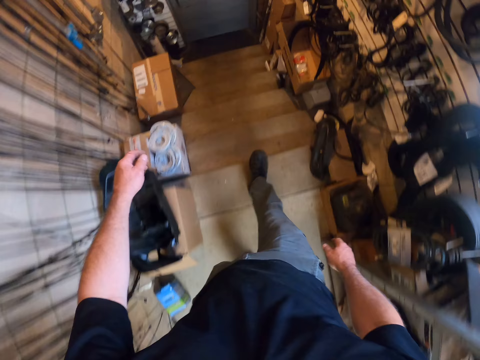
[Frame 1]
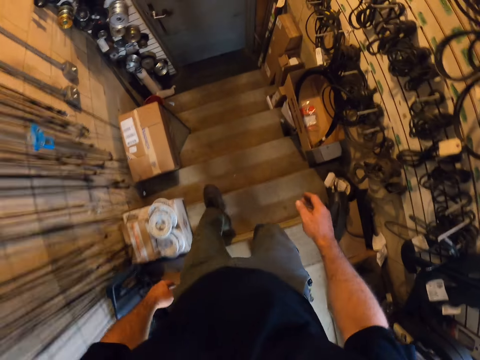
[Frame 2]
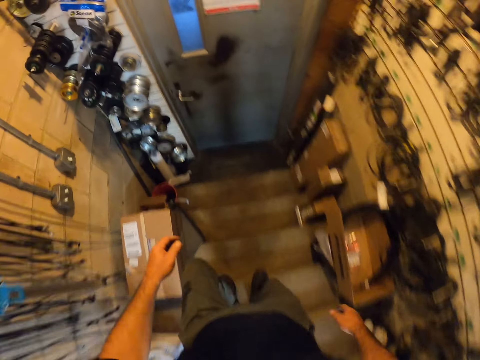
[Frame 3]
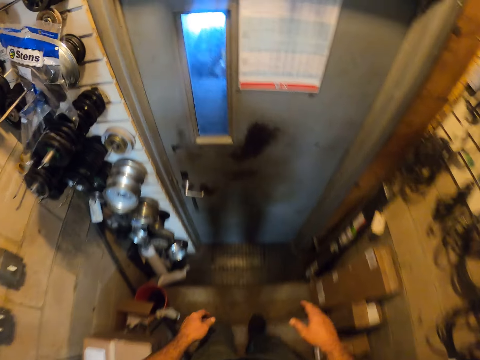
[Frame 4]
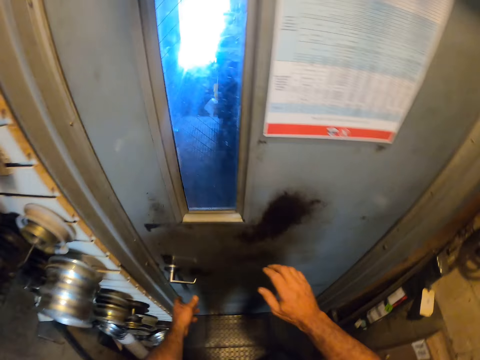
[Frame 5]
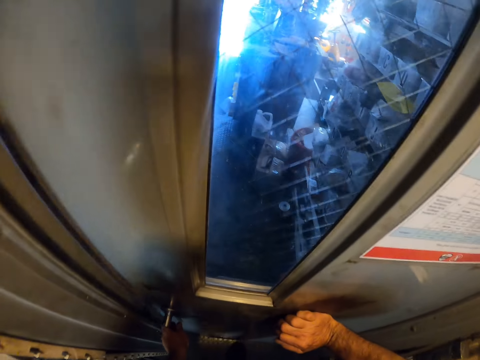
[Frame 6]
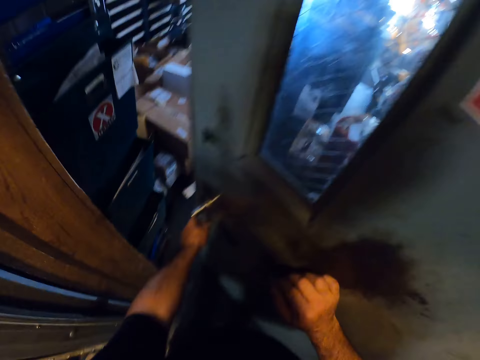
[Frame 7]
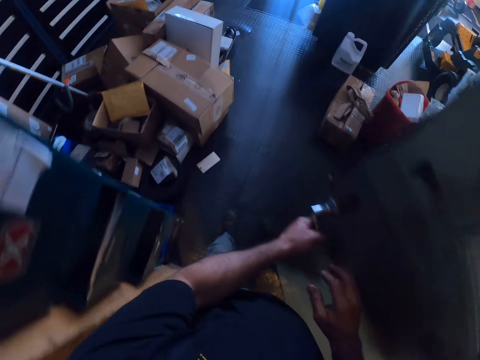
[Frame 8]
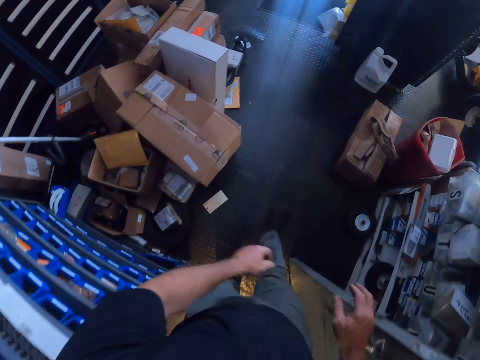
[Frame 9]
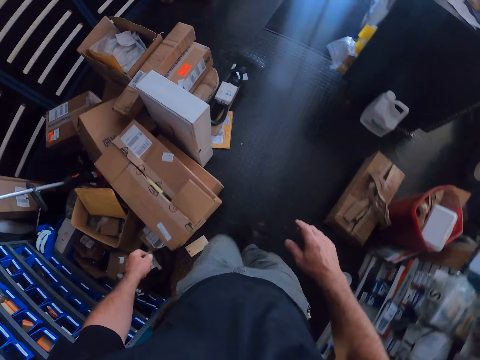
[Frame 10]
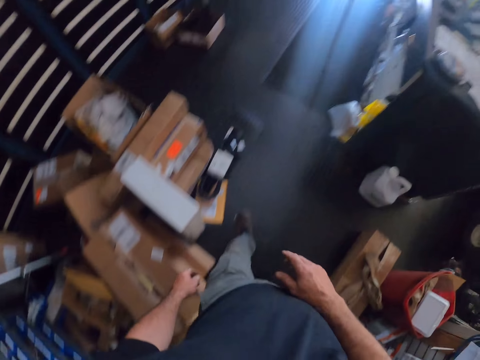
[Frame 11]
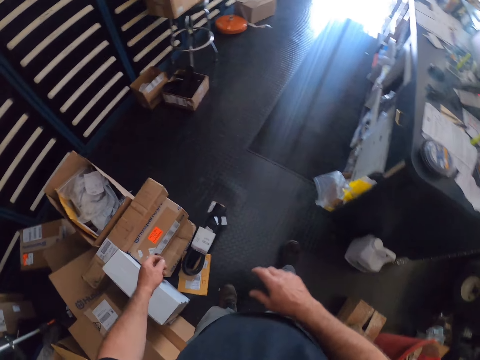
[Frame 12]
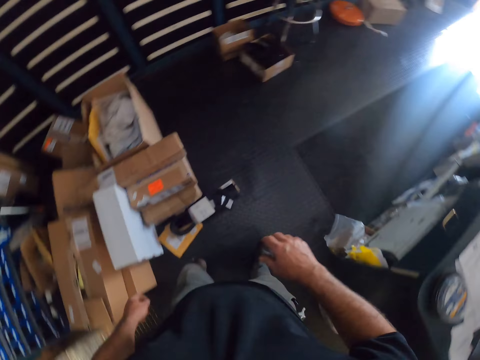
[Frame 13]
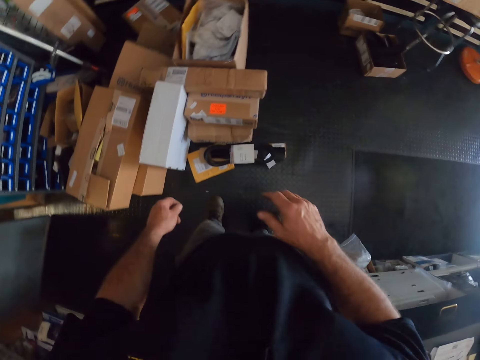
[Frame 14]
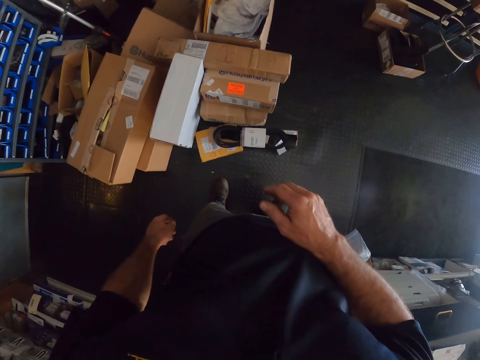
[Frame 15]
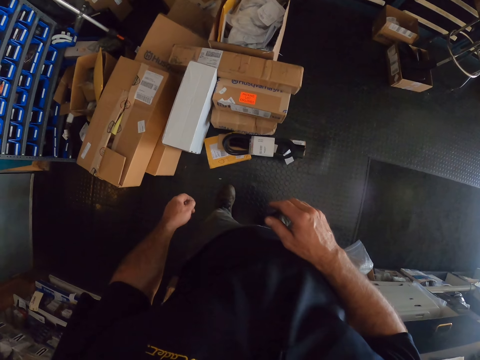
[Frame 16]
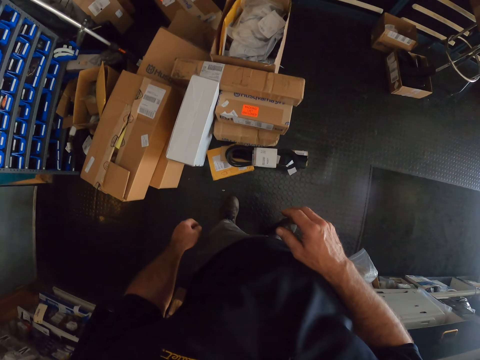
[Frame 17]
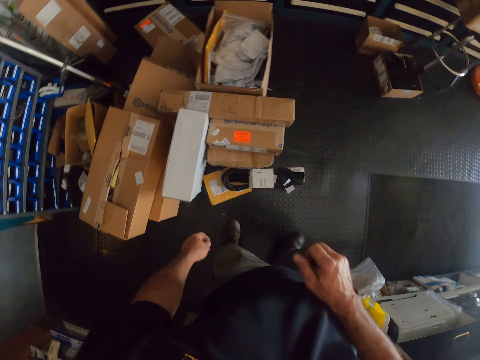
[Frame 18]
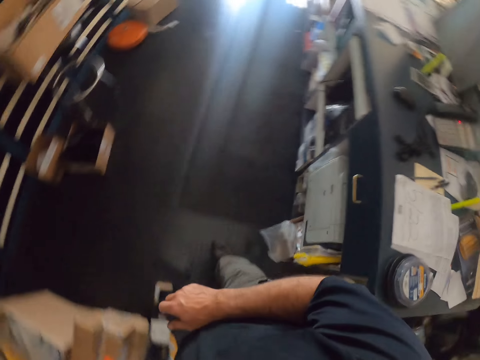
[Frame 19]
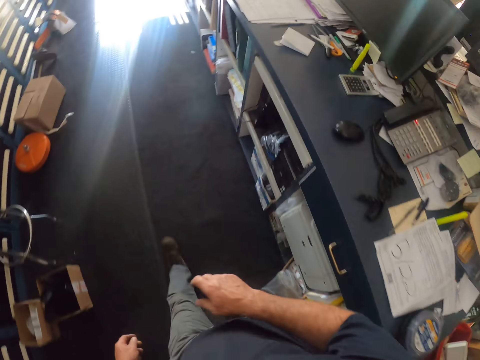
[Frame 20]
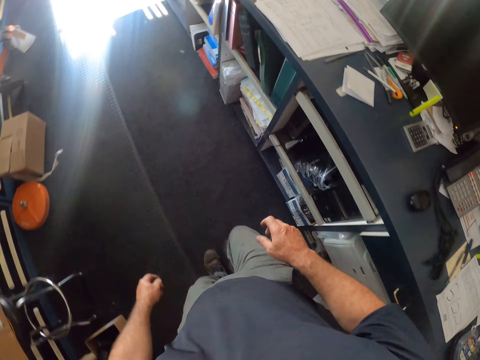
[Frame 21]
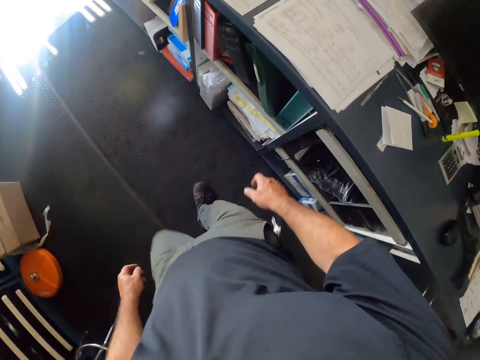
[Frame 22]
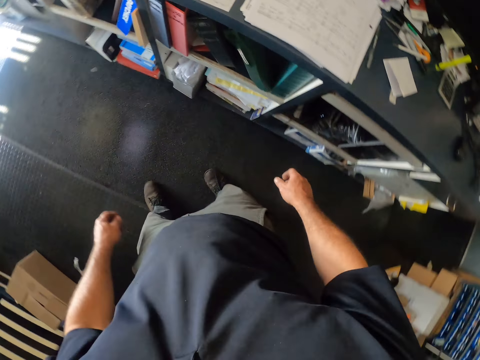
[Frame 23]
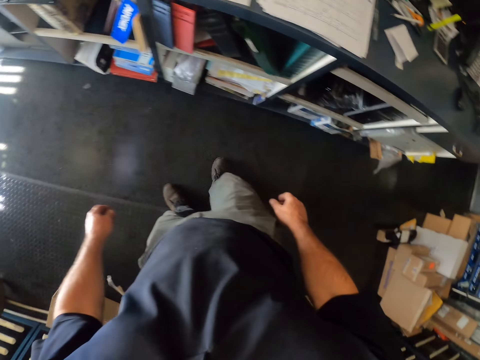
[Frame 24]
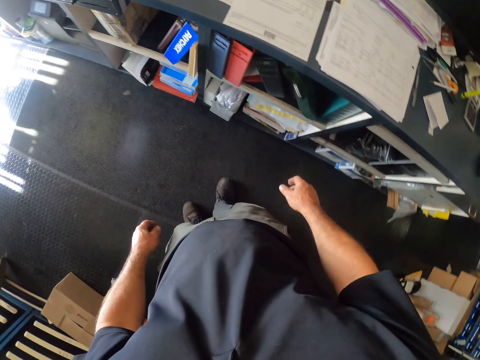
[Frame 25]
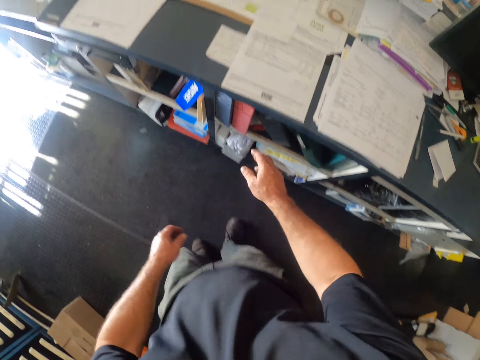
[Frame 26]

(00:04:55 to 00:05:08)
The camera wearer goes down the stairs. They push the door open with both hands. They stand. They walk towards the table.

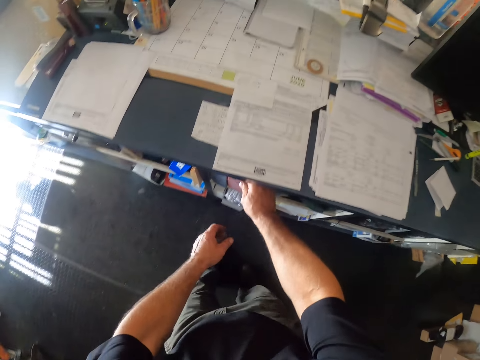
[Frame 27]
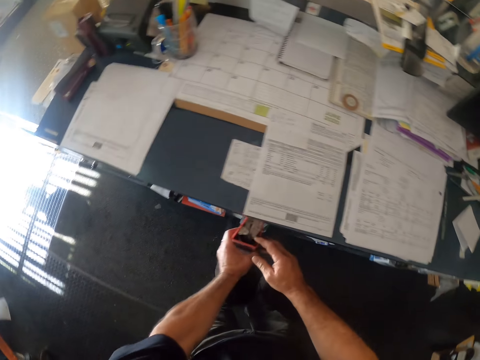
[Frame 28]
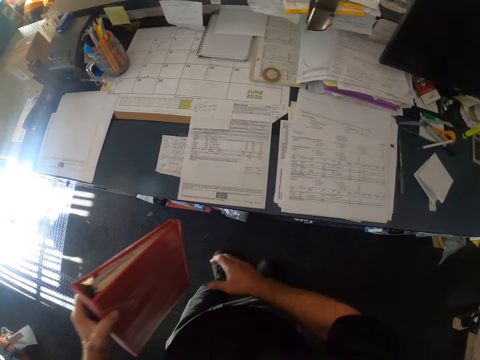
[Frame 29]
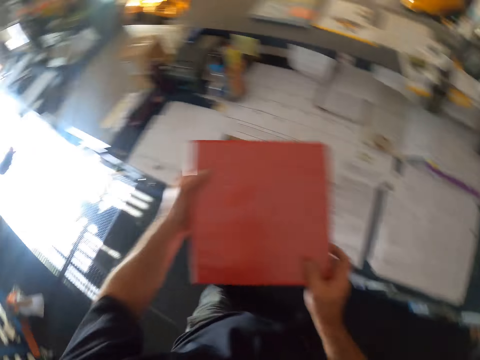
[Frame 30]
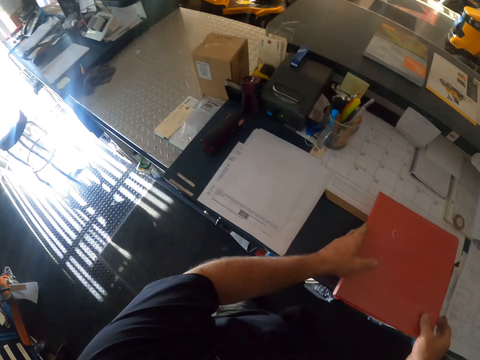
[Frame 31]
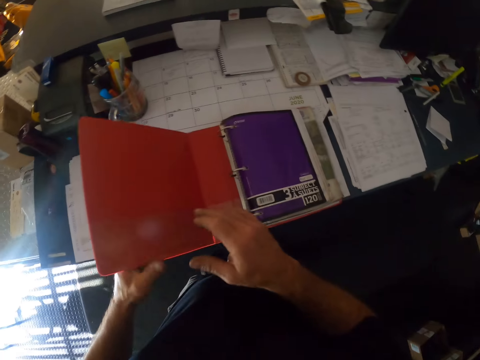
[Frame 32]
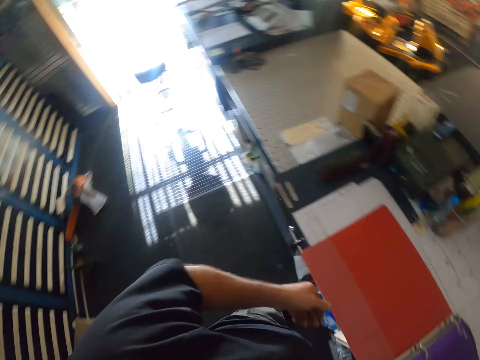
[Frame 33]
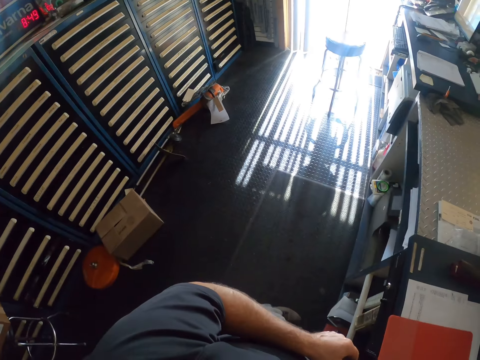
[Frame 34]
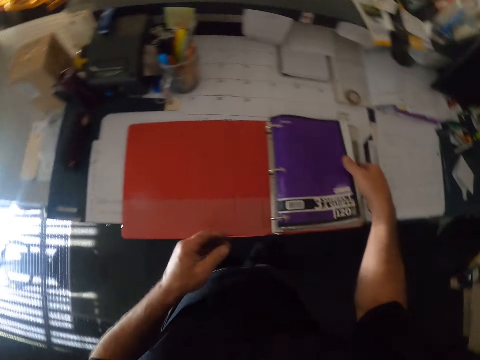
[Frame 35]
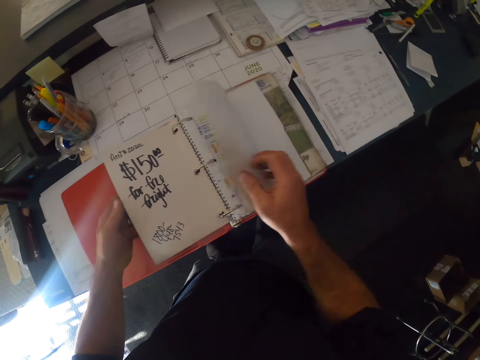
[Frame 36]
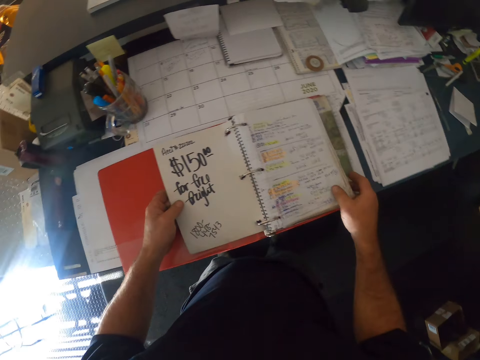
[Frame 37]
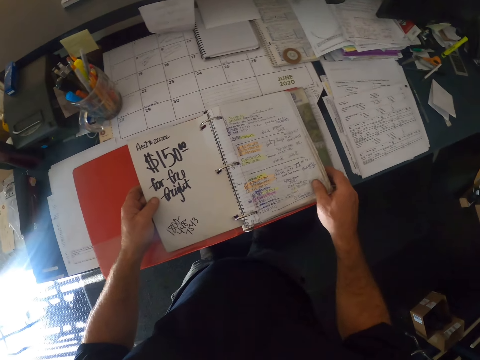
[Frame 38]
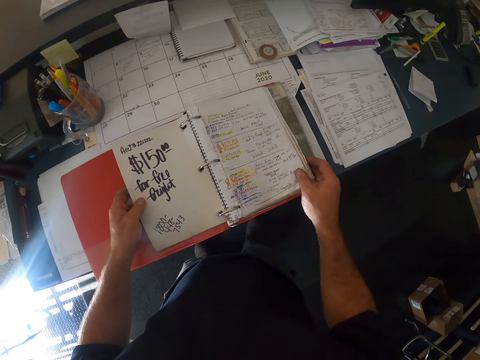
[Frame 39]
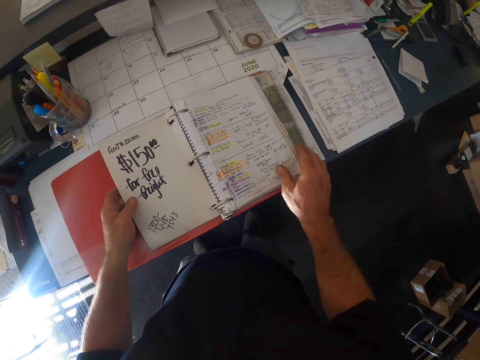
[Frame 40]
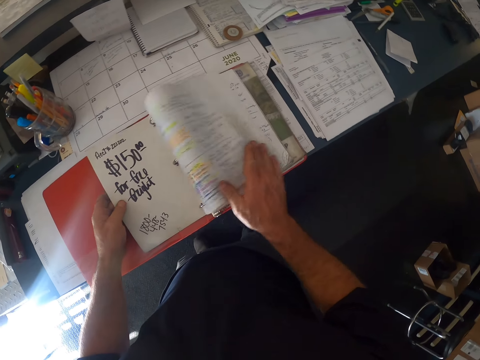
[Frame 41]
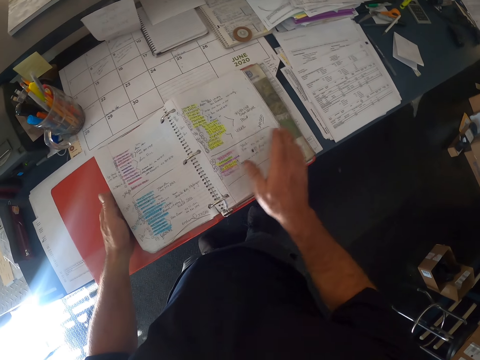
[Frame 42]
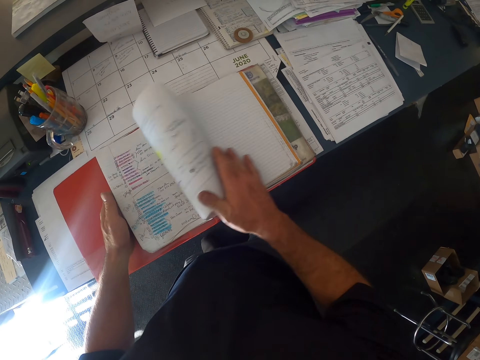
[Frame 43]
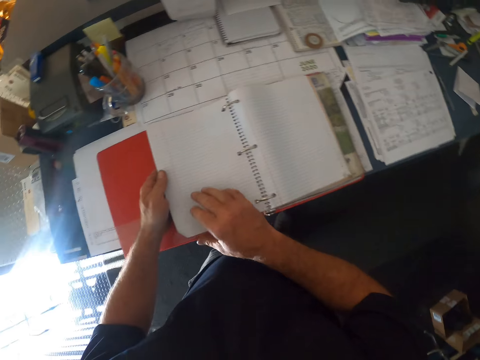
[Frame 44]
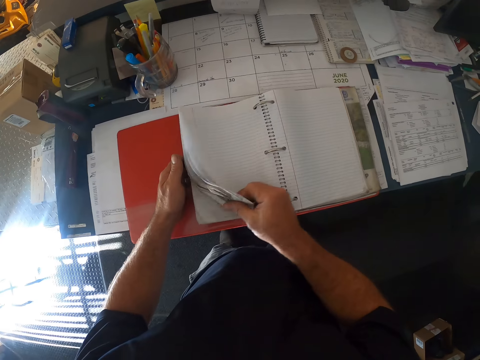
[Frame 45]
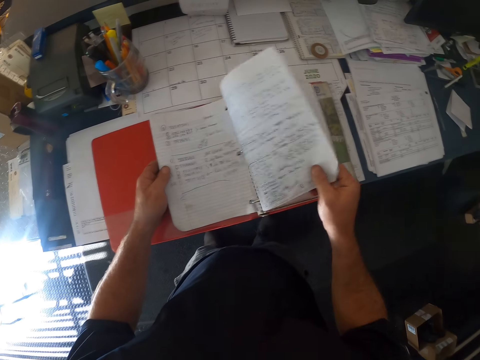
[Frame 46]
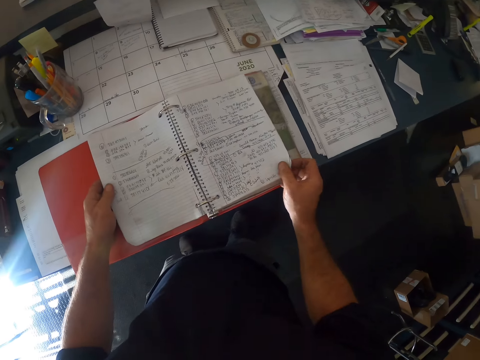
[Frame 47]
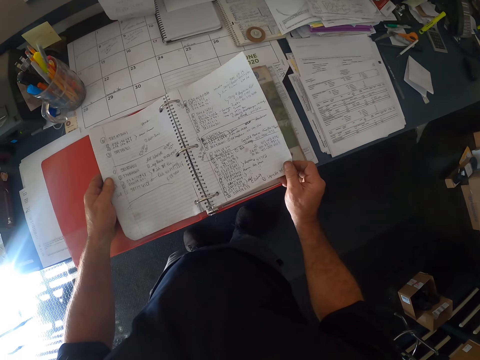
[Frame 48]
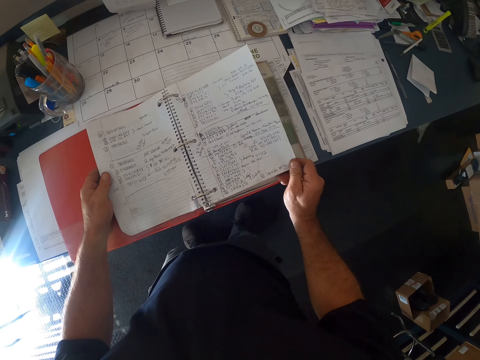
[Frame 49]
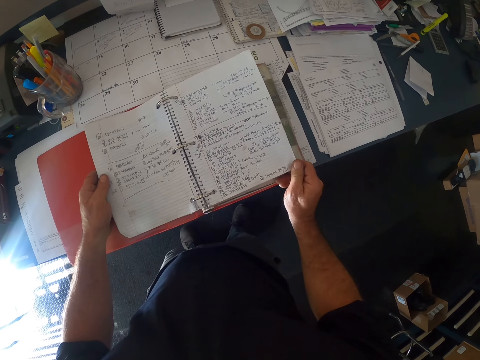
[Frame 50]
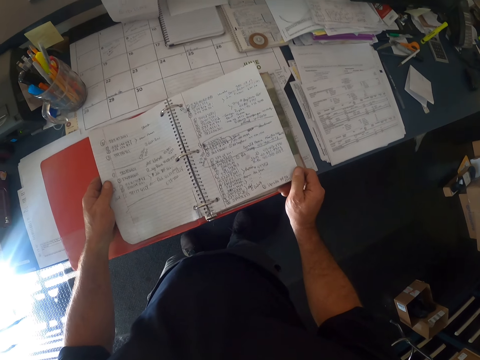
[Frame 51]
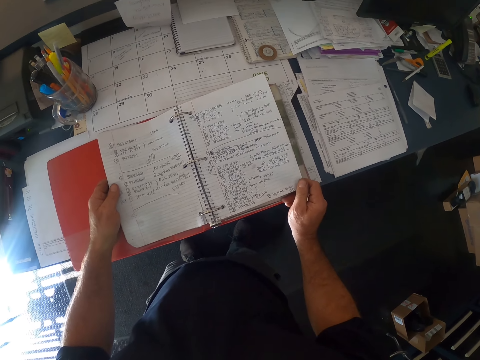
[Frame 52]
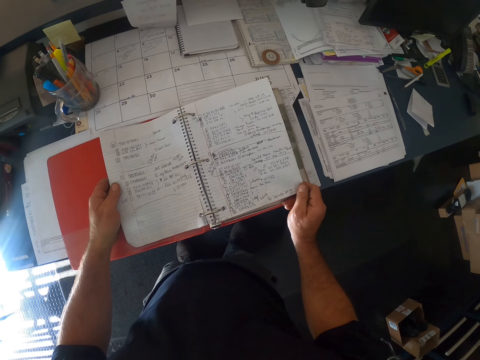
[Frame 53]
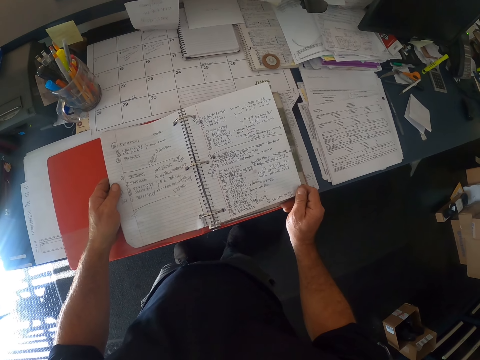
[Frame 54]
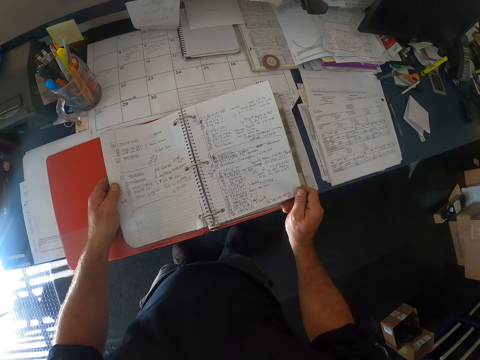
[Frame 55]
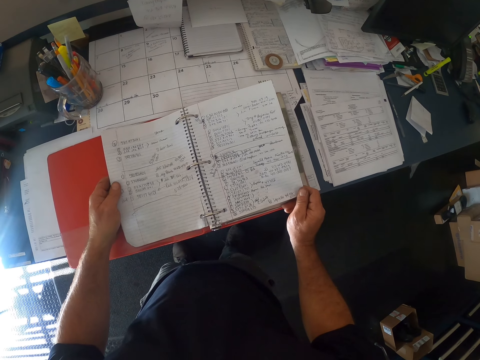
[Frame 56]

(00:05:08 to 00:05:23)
The camera wearer takes out a book from a shelf with both his hands. He drops the book on the table. He opens the book pages with his right hand. He flips pages.
